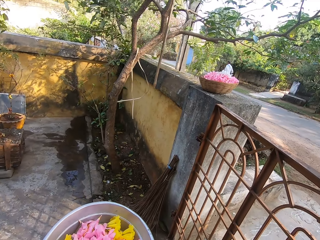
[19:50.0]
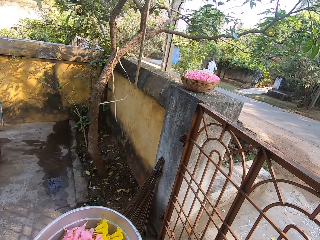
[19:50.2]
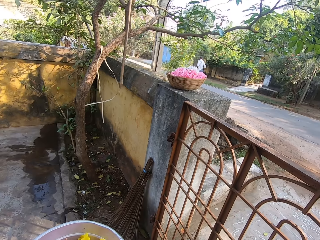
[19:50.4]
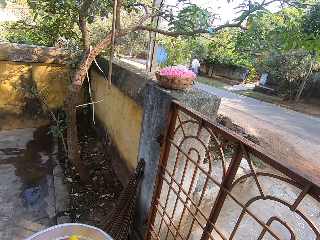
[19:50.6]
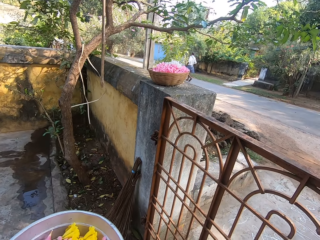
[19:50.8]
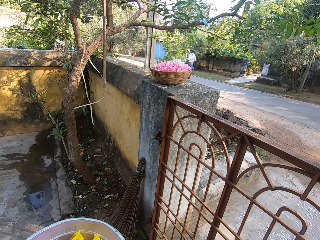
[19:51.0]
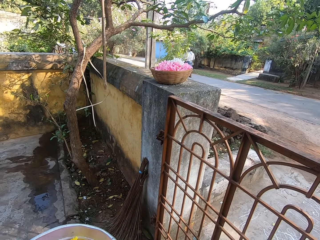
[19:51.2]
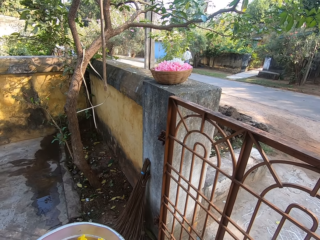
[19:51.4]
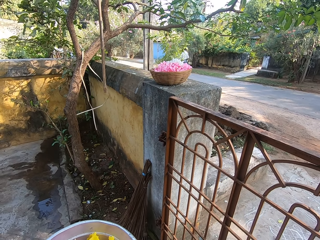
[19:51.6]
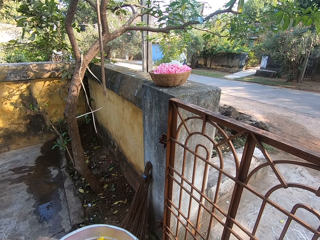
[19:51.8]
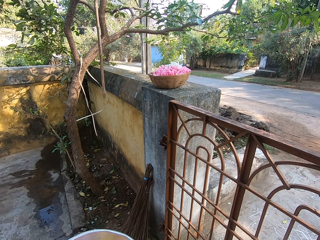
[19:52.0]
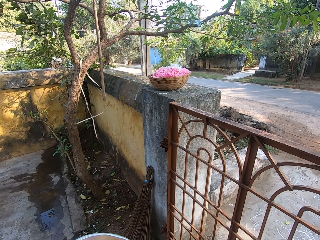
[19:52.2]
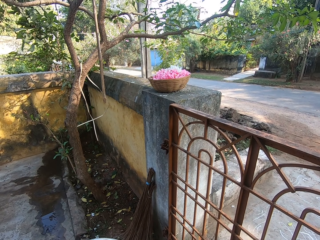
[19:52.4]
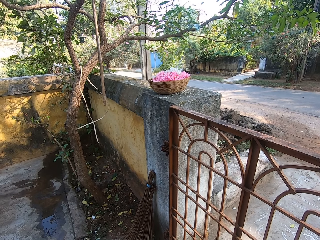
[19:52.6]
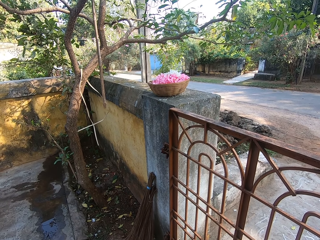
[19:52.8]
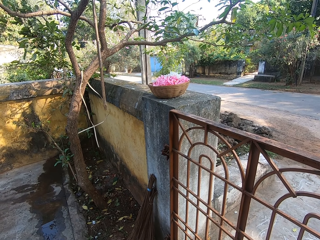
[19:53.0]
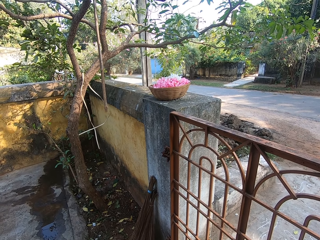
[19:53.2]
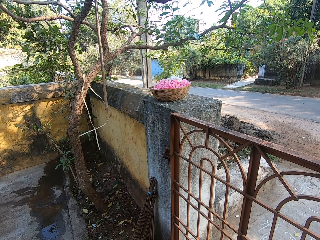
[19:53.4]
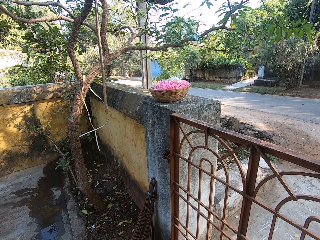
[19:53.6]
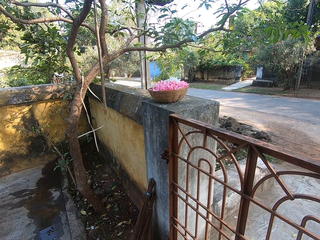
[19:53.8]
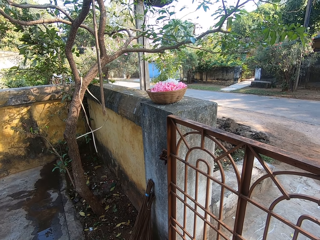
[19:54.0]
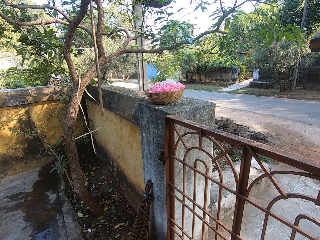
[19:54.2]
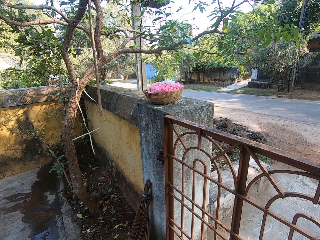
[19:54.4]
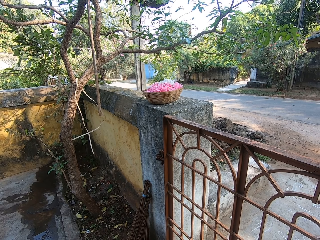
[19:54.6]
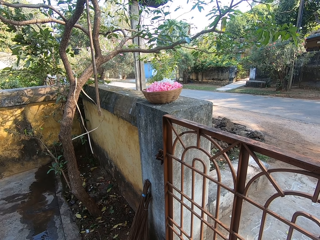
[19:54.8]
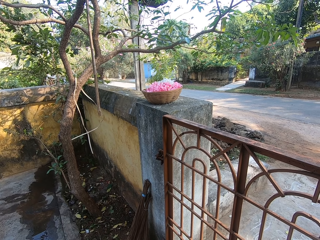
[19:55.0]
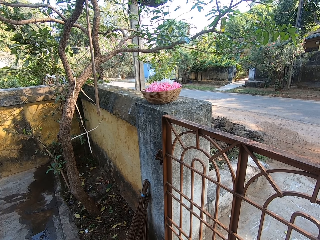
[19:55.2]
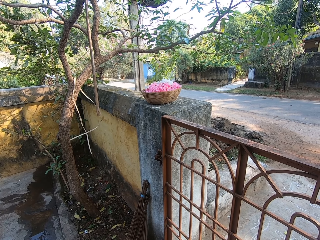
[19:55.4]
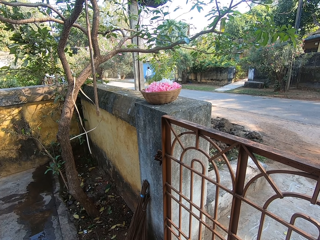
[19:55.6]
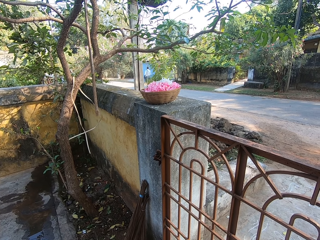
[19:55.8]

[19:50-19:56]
The camera wearer closes the gate.
